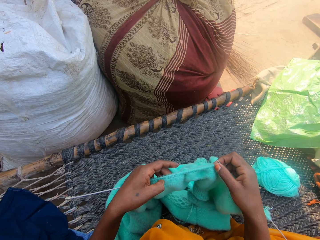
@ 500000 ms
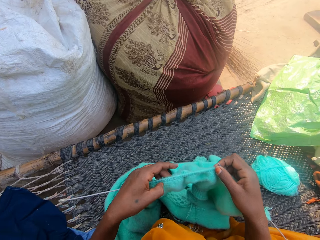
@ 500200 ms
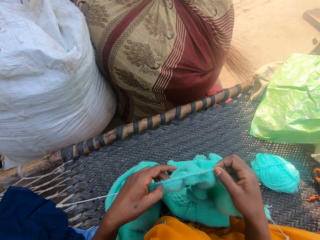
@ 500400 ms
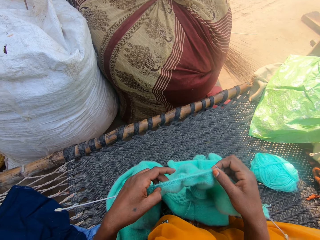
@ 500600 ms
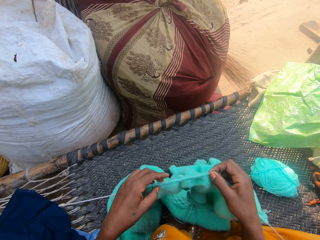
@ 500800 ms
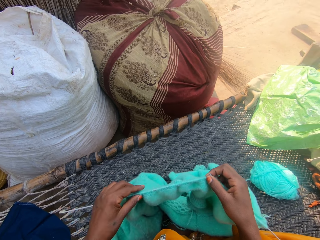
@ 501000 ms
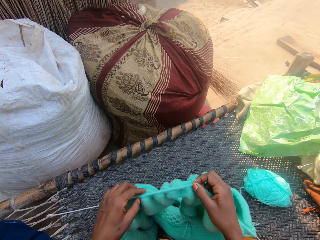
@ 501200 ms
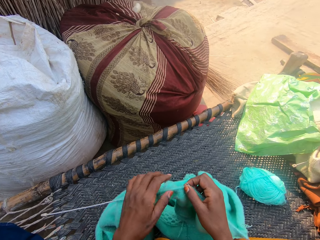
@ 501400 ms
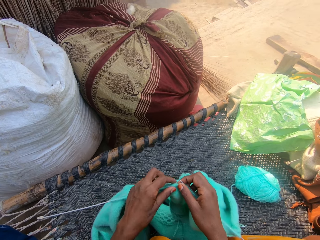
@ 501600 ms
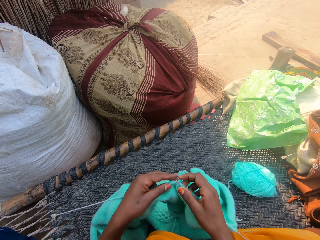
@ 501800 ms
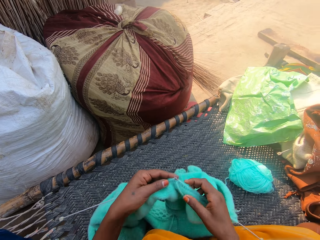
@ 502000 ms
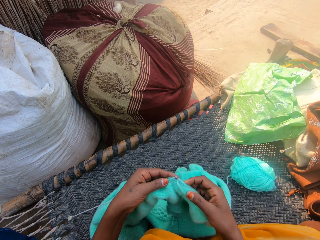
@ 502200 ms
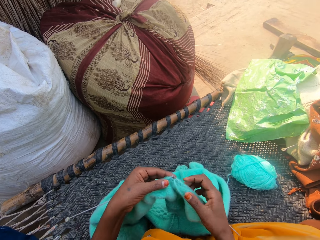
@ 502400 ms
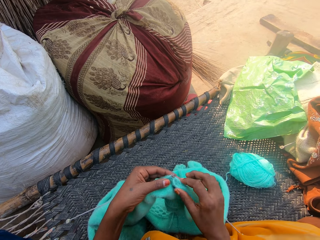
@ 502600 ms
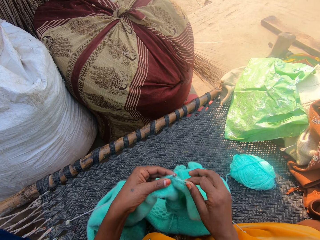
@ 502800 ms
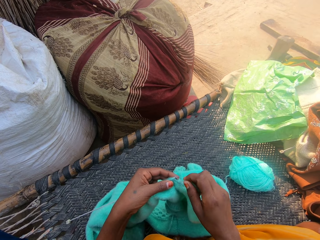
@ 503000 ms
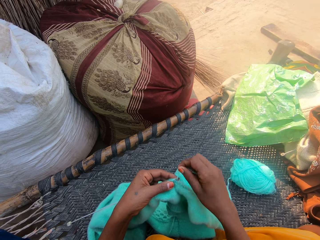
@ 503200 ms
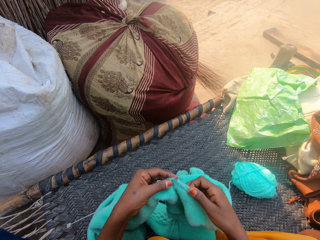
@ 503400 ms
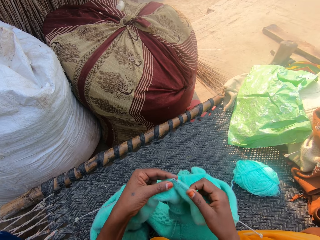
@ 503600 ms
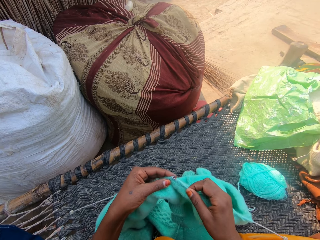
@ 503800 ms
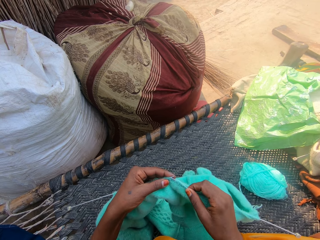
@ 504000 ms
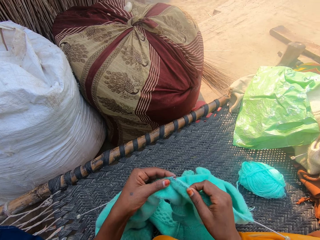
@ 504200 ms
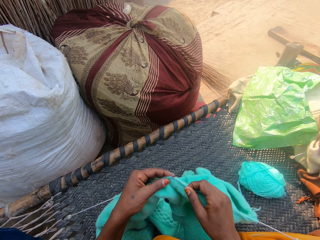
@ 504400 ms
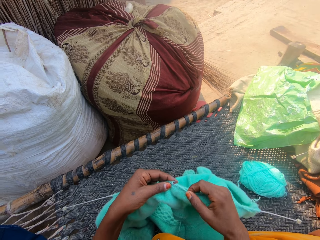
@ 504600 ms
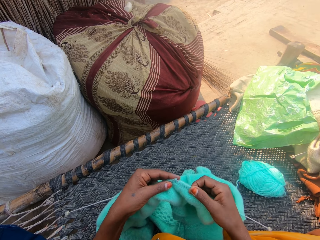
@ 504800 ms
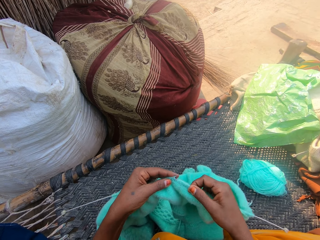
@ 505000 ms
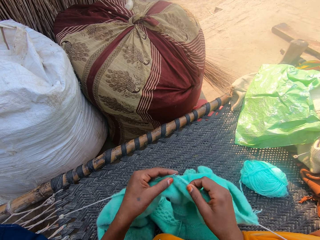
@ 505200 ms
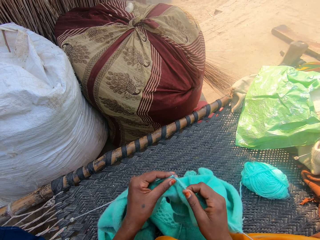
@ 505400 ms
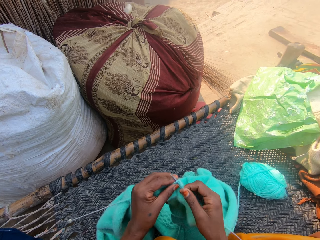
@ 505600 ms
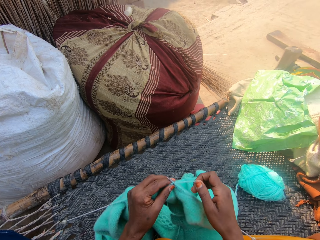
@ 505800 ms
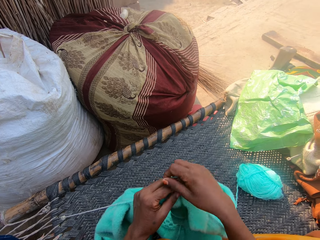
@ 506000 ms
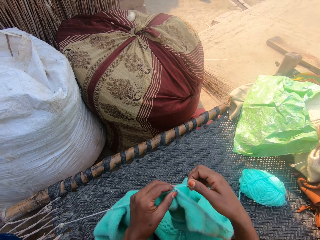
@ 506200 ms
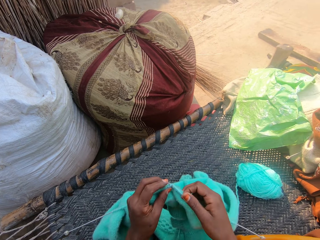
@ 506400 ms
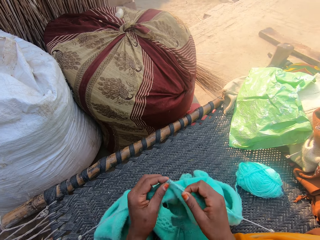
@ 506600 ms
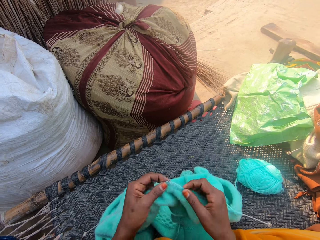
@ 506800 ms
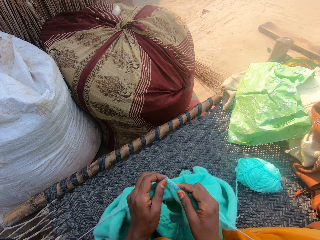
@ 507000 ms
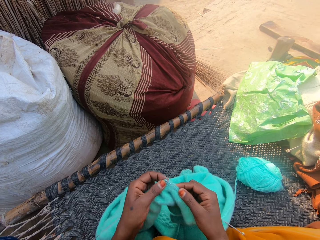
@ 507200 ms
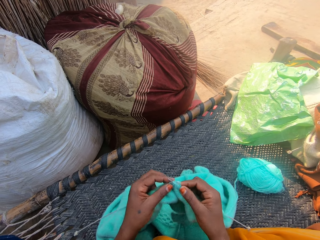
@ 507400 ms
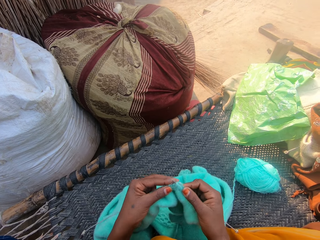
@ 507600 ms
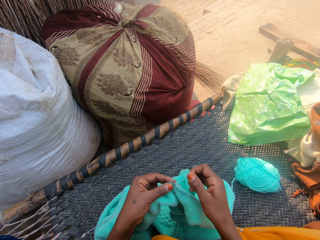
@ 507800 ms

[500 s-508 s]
The camera wearer knits the sweater with the pair of needles and the yarn.

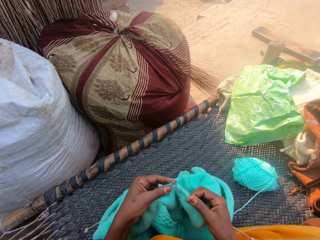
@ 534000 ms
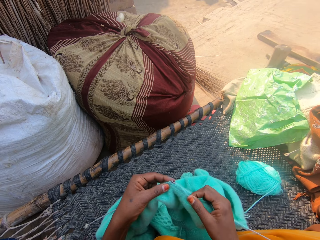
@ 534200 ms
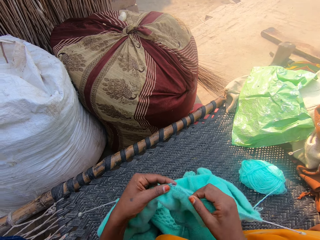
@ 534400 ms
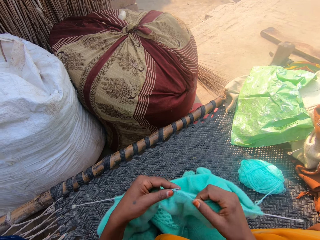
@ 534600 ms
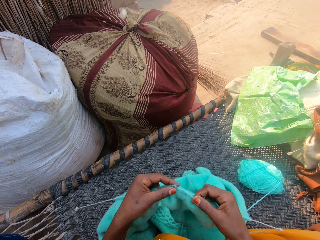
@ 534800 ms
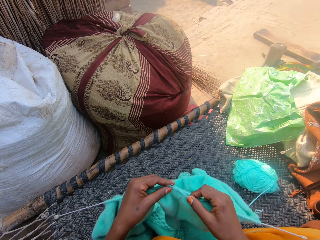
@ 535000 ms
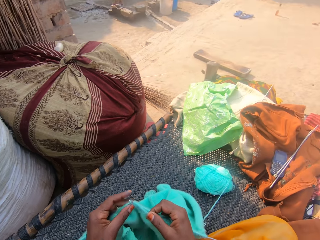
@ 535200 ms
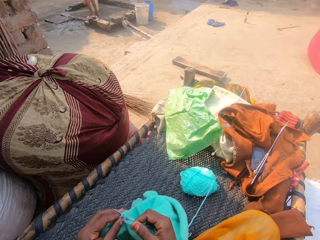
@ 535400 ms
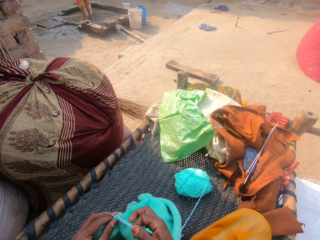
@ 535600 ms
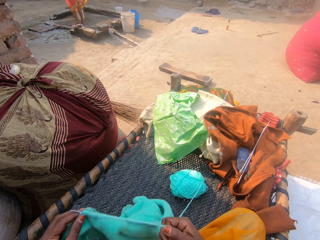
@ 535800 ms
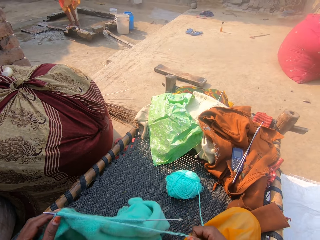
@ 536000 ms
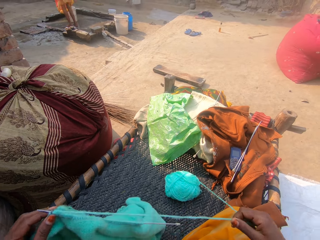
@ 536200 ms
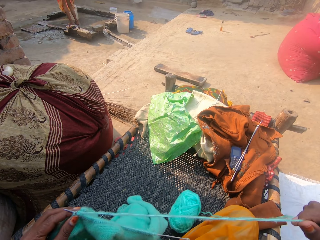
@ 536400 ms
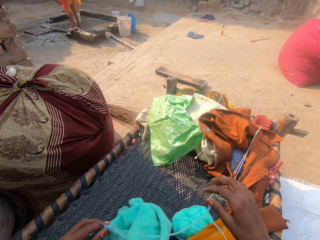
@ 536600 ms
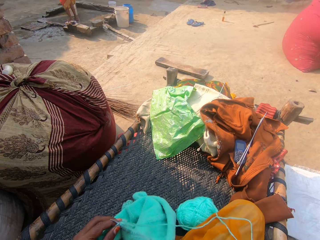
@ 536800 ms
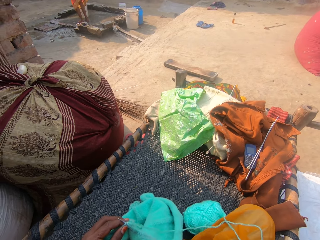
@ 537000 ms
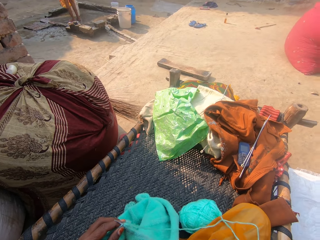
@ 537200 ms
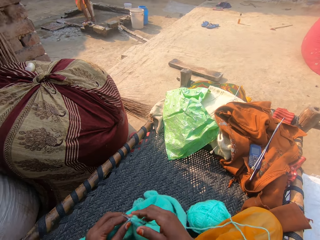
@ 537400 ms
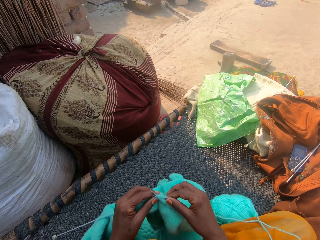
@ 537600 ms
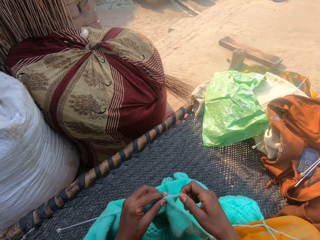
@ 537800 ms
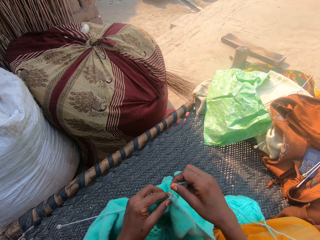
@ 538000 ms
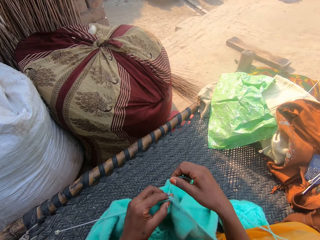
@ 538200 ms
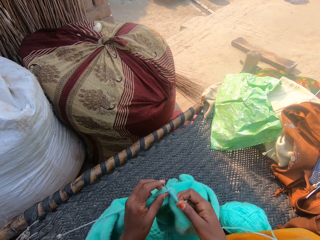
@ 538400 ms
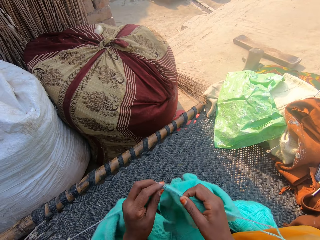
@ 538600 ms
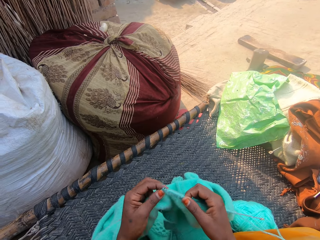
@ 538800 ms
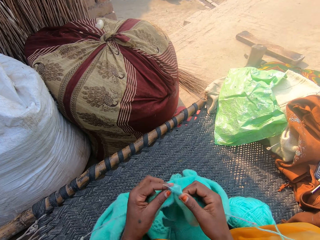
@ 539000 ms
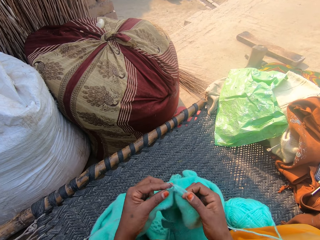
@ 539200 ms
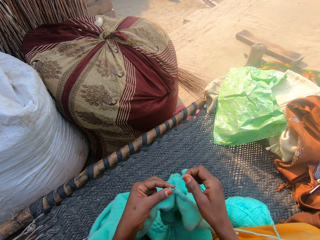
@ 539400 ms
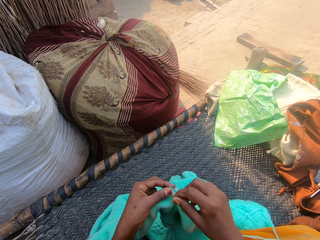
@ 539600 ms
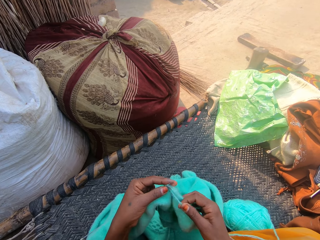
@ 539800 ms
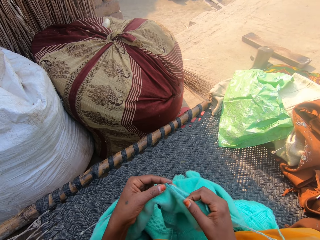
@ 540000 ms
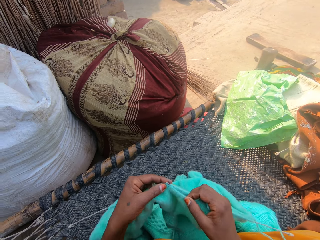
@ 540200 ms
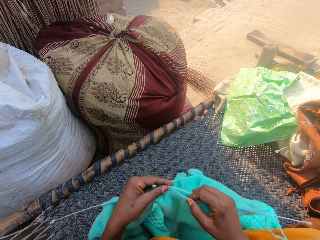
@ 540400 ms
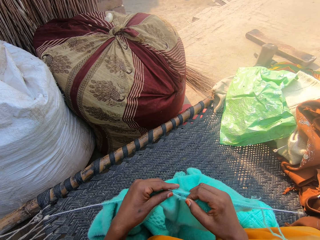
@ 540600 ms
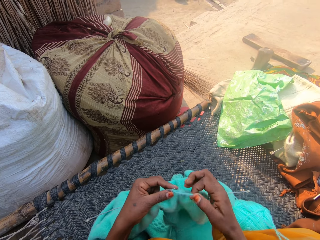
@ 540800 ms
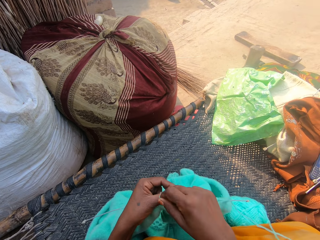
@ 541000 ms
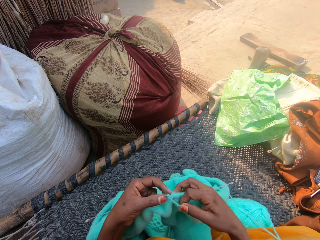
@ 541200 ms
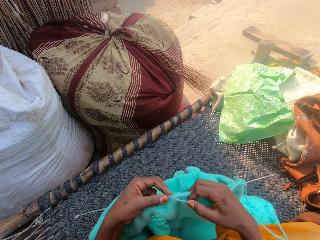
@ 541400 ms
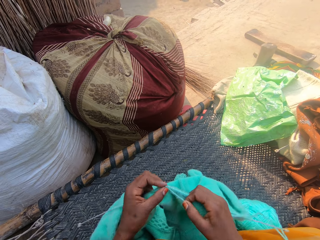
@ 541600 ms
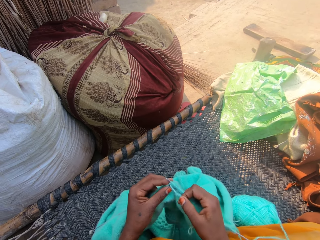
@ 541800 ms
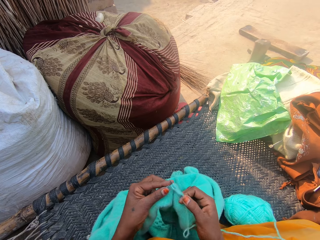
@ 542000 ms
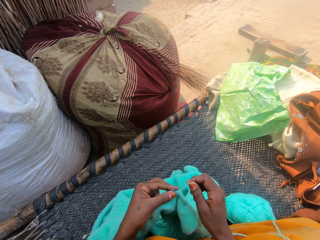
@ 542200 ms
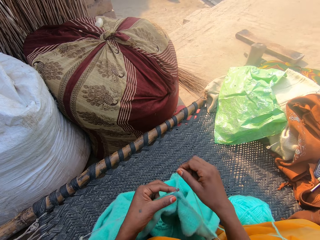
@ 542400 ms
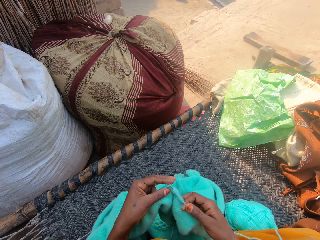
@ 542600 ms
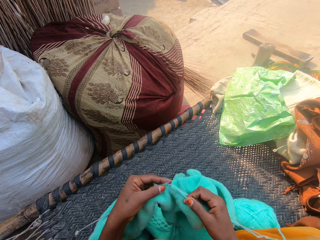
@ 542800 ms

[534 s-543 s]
The camera wearer pulls more yarn from the ball of yarn. A woman washes her feet under a flowing tap. The camera wearer spreads the thread. They knit the sweater with the pair of needles and the yarn.

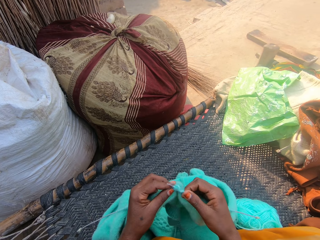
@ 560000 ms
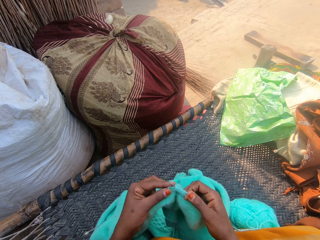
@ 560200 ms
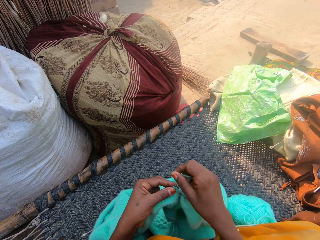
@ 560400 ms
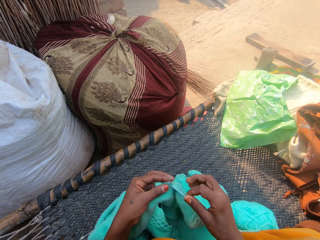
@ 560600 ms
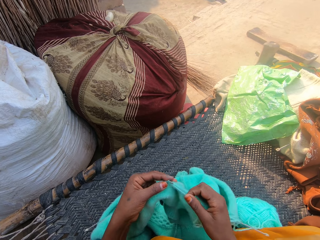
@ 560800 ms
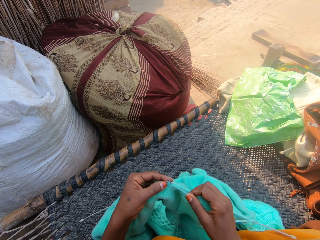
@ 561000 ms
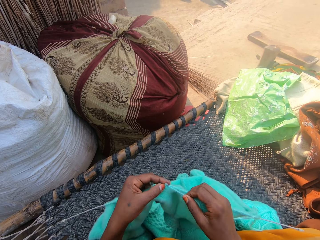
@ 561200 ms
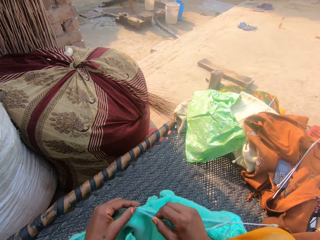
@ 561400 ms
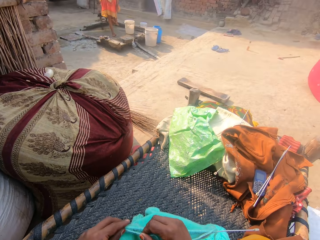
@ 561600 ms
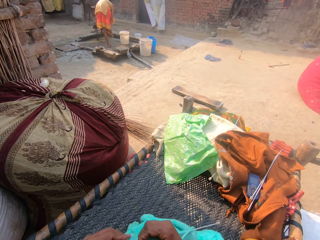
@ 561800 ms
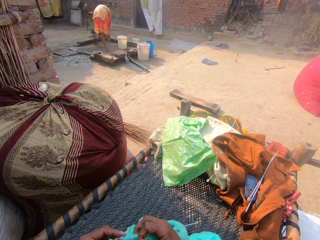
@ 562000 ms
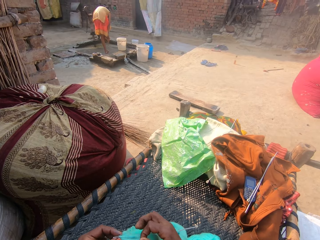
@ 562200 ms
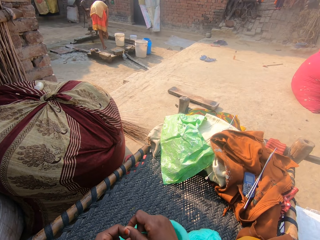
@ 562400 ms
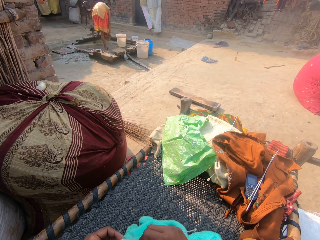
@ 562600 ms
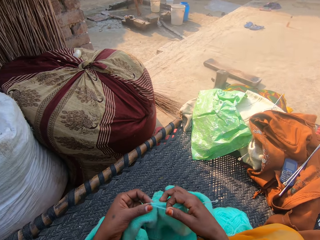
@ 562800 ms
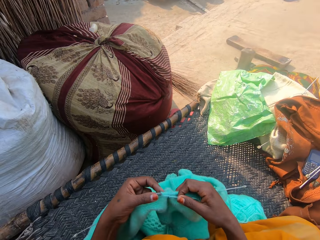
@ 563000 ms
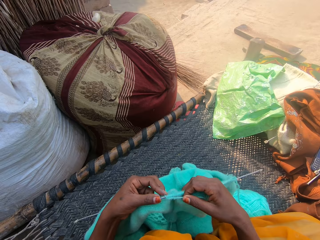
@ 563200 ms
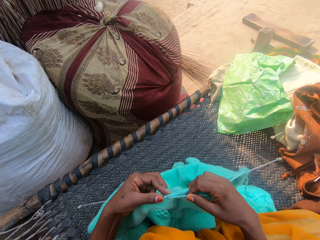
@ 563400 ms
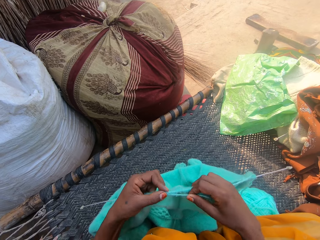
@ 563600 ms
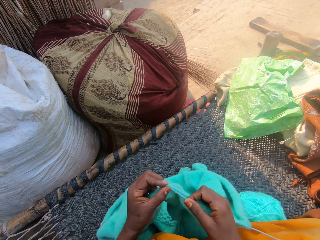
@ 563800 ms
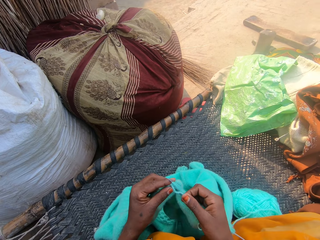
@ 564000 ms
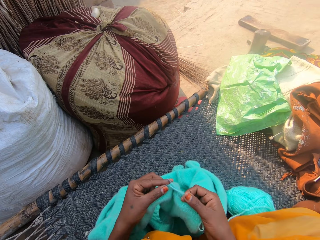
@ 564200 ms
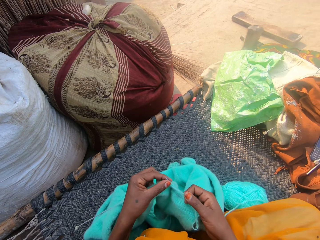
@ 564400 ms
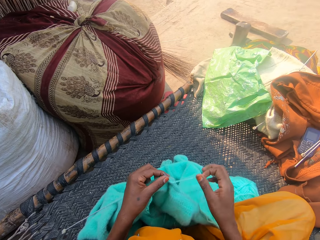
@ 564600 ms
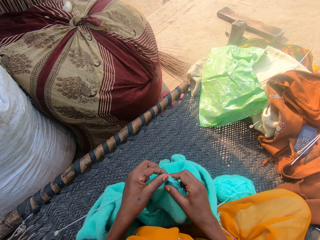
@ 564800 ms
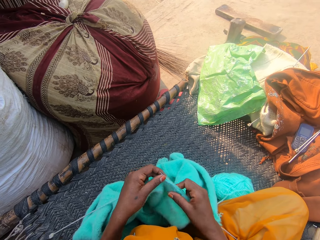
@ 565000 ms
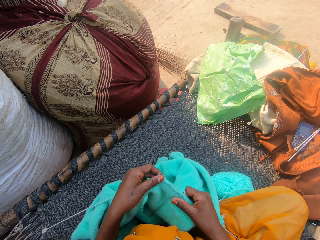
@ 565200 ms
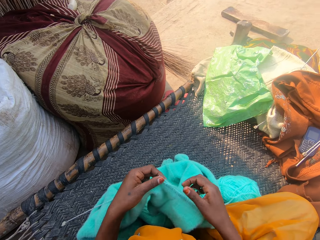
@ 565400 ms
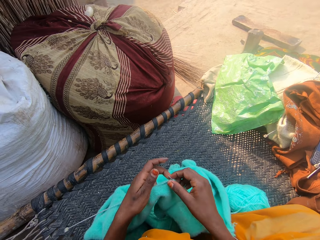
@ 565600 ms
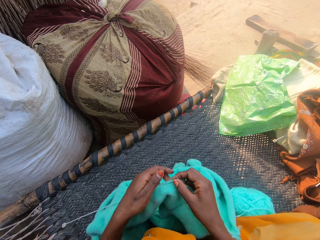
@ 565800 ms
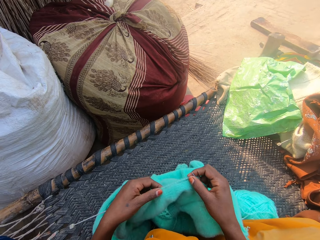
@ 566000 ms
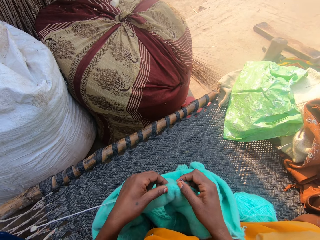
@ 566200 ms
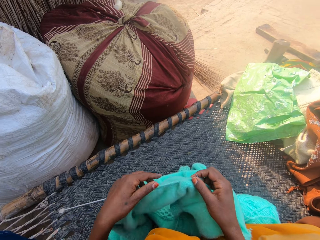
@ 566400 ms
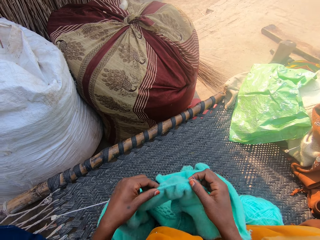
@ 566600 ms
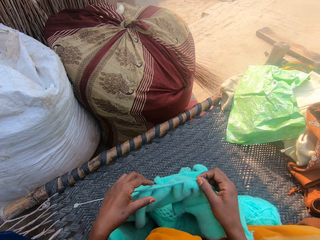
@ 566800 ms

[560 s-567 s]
The woman fetches the water. The camera wearer looks around the compound. They pull the piece of cloth on the sewing needle.
